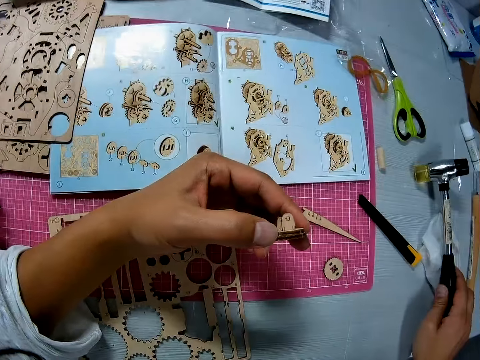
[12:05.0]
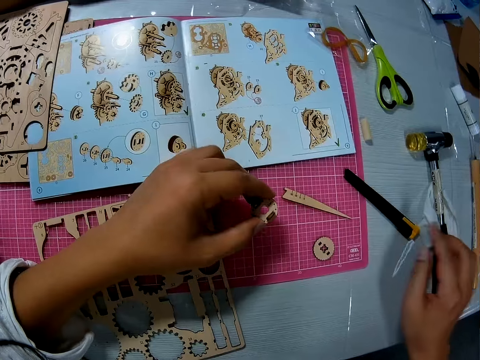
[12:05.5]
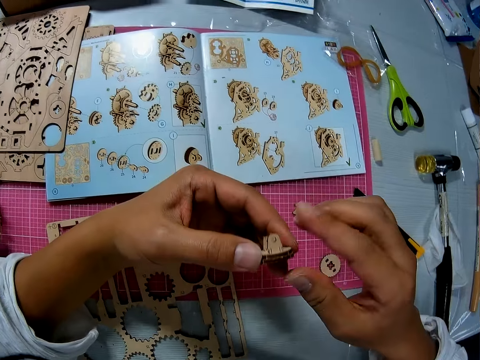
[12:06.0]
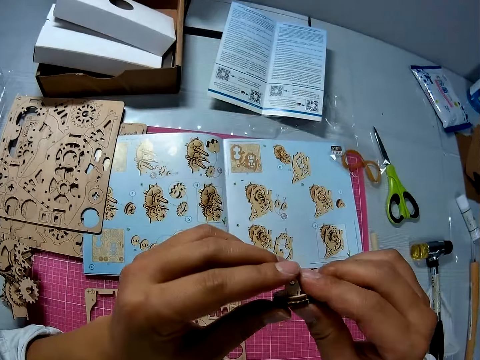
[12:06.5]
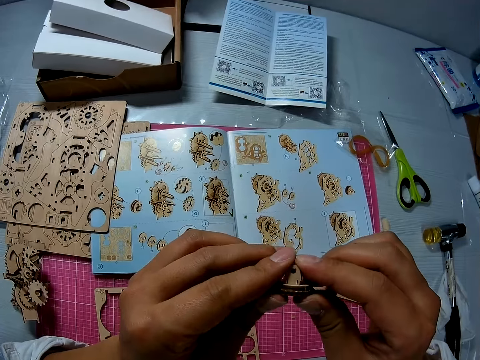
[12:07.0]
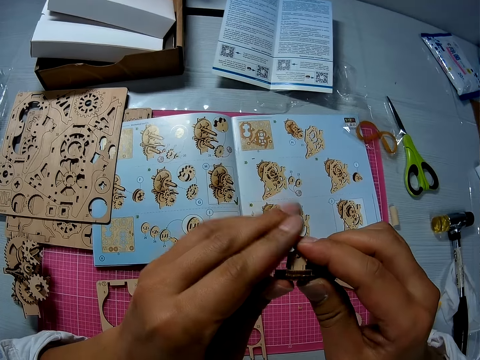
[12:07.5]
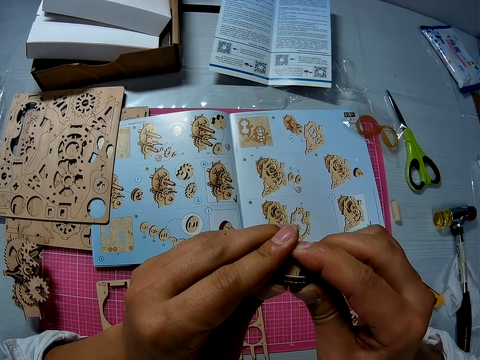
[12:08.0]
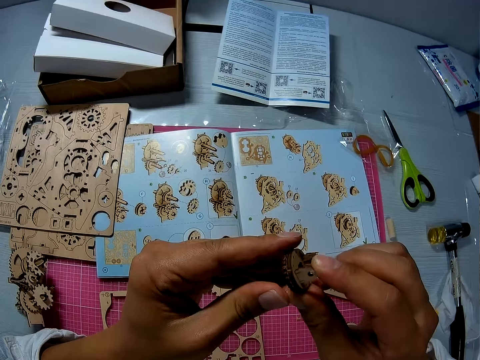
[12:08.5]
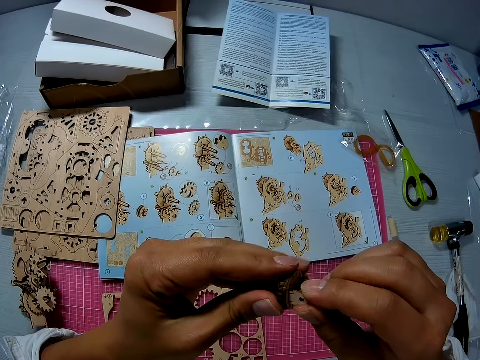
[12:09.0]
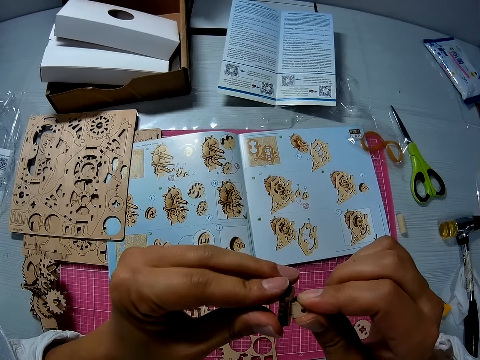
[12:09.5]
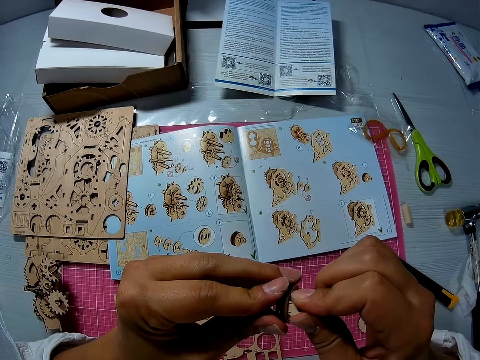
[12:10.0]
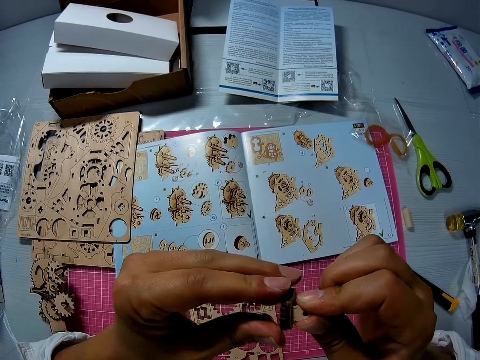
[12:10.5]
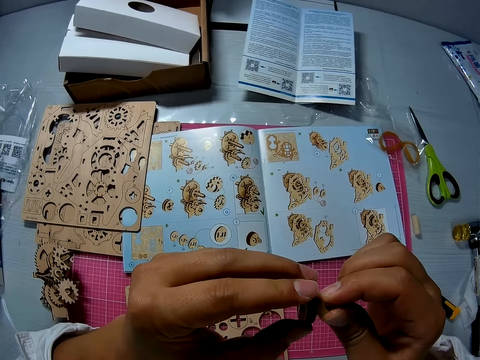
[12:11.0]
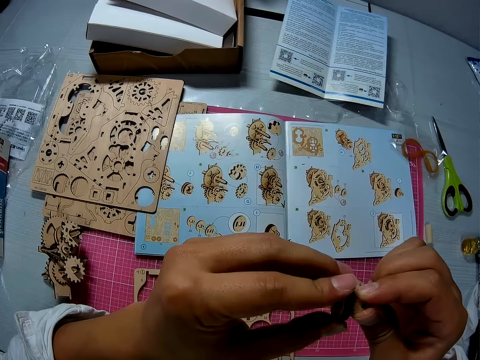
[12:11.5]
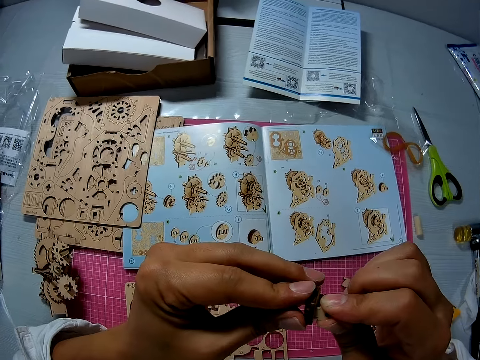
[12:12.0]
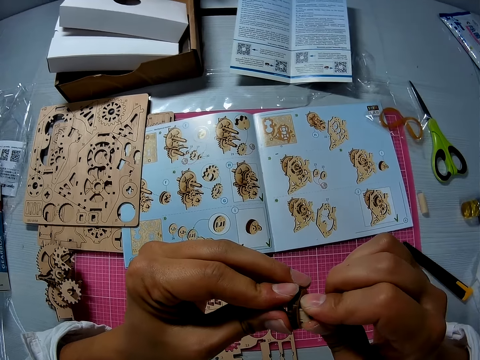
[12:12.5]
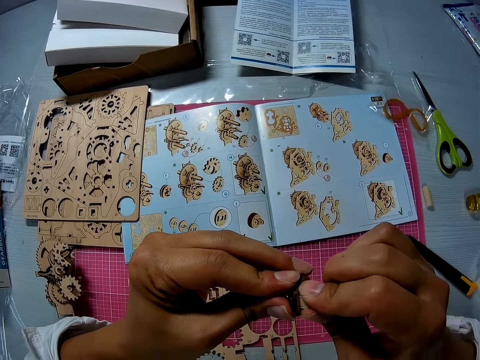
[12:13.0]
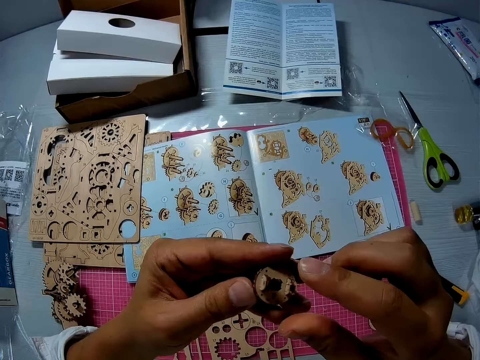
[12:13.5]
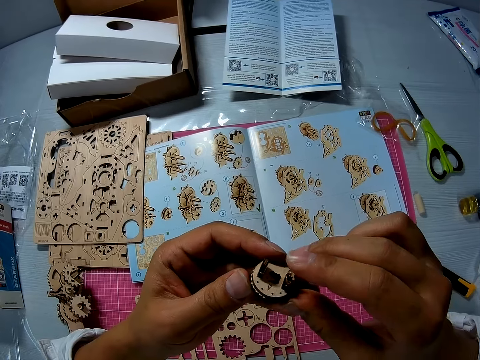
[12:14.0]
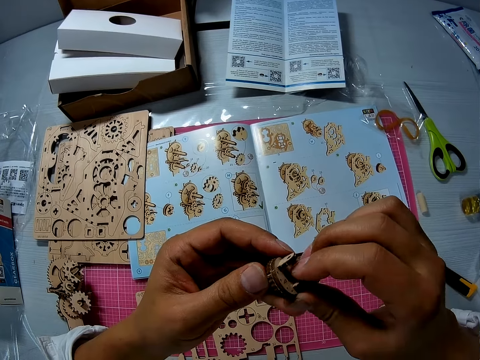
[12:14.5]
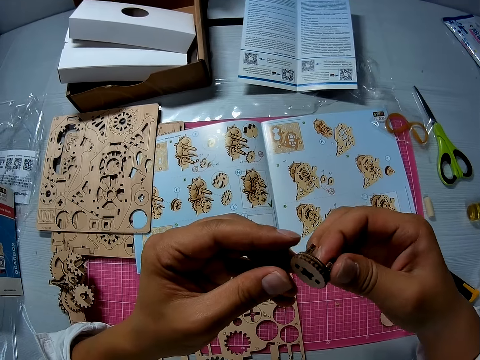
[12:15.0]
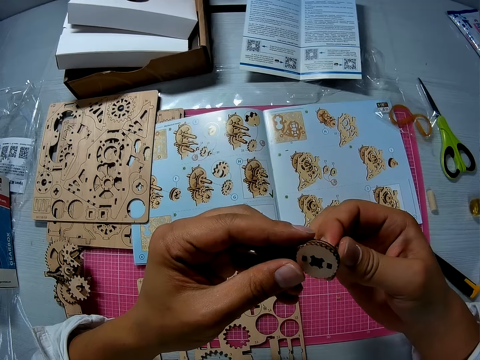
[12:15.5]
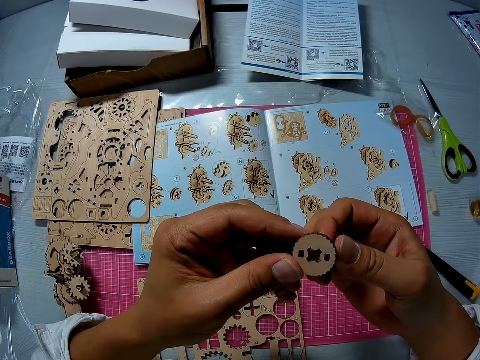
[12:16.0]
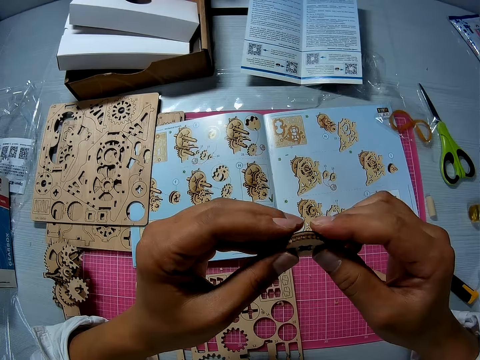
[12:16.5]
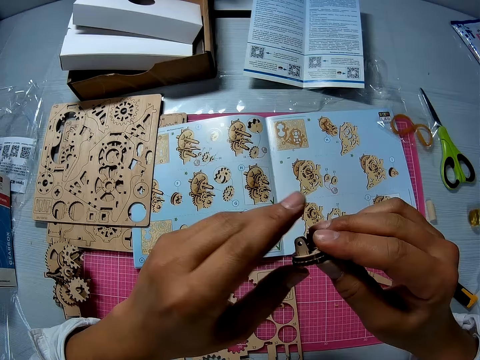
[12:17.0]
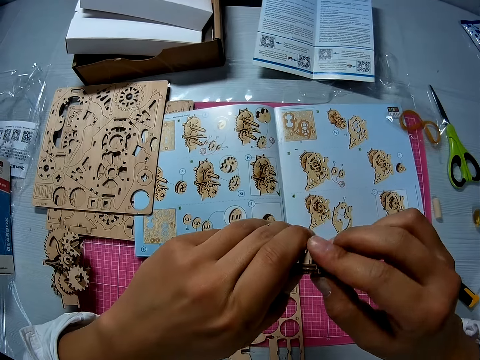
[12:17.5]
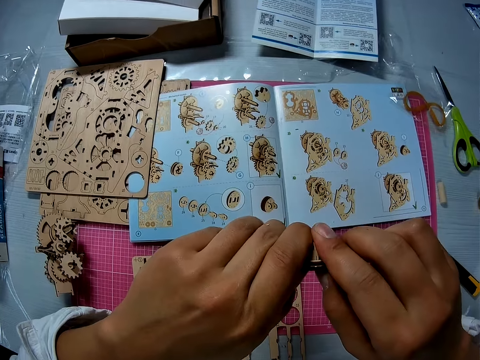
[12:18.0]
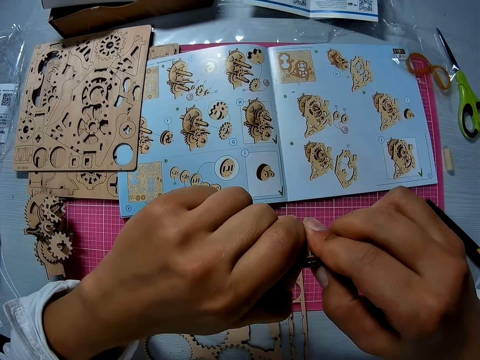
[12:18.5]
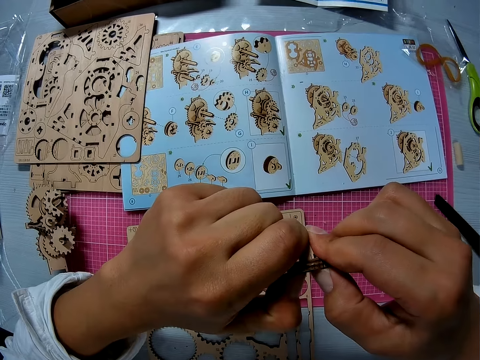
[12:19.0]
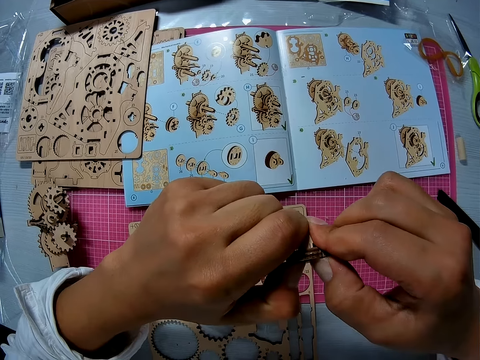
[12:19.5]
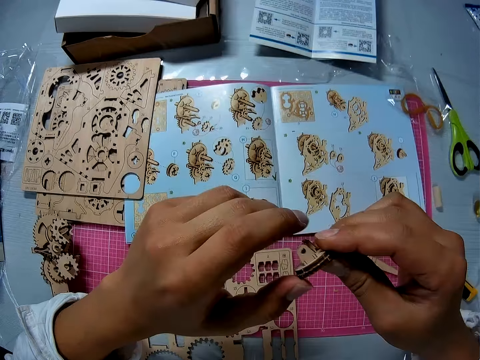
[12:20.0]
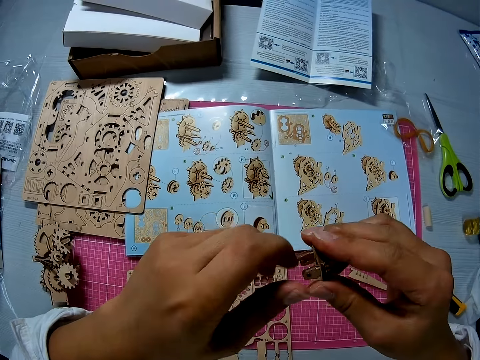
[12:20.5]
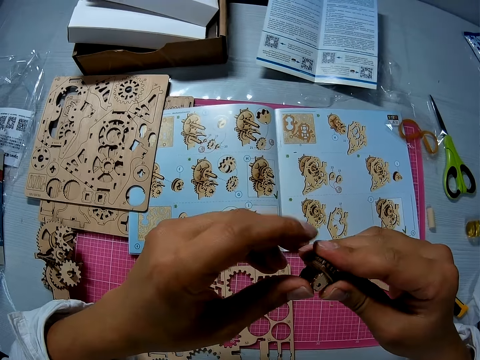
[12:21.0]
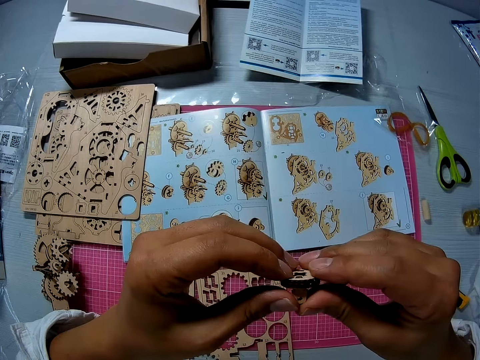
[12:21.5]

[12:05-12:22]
The camera wearer drops the hammer in his right hand on the table. He turns the wooden stem gear part. He works on the object in his left hand with both hands. He touches the wooden stem gear part and presses the wooden stem gear part. He examines the wooden stem gear part. He presses the wooden stem gear part.

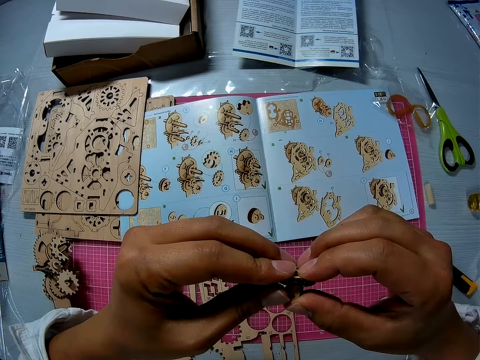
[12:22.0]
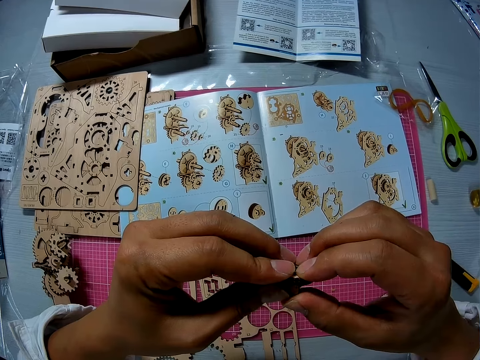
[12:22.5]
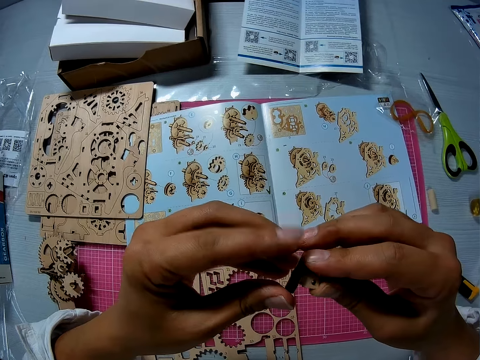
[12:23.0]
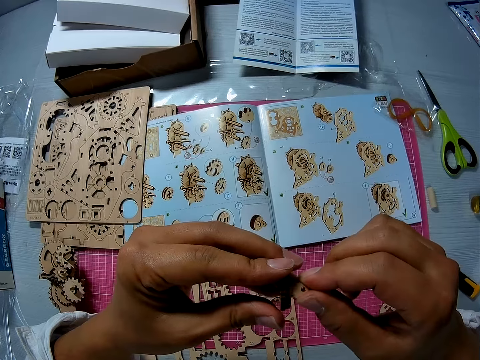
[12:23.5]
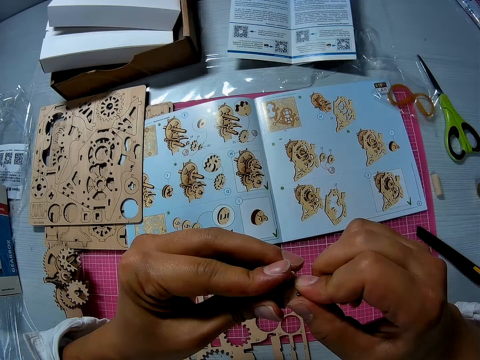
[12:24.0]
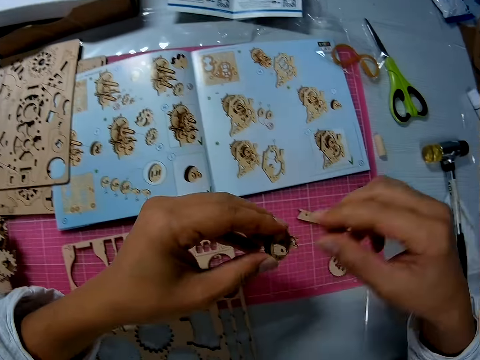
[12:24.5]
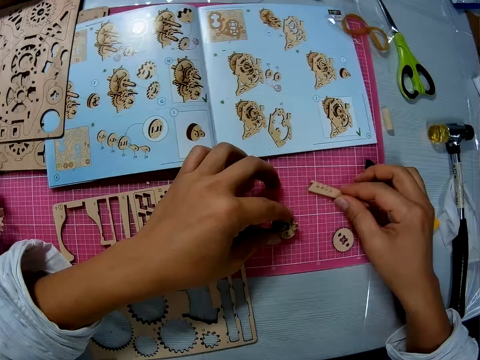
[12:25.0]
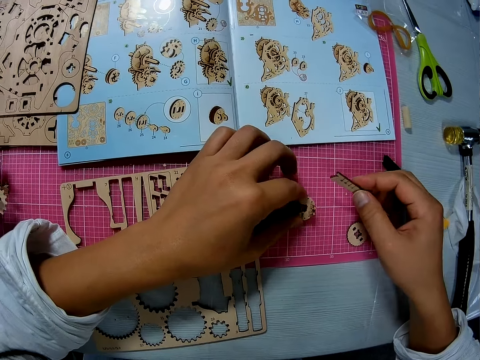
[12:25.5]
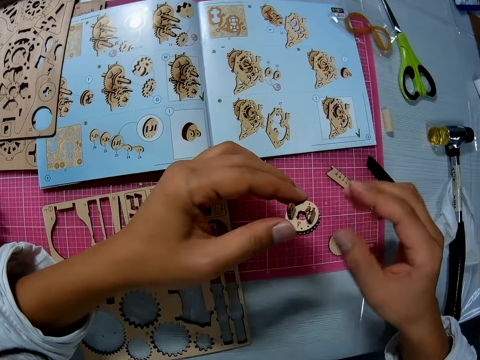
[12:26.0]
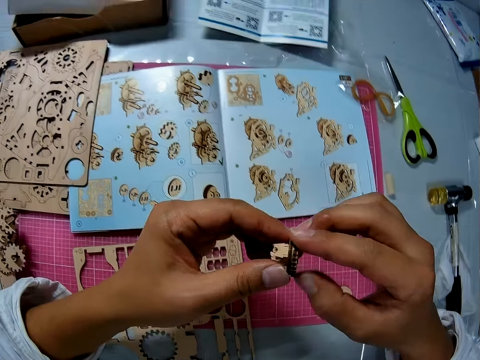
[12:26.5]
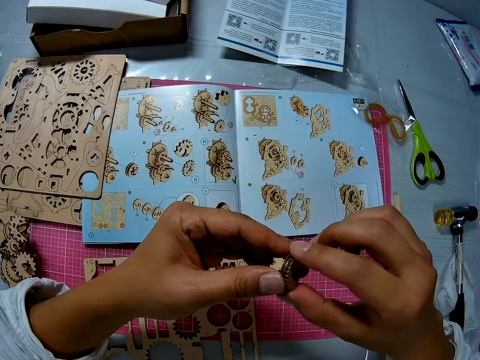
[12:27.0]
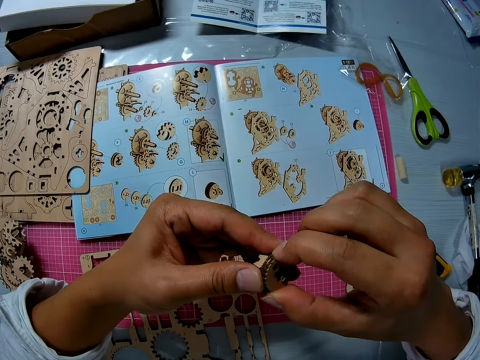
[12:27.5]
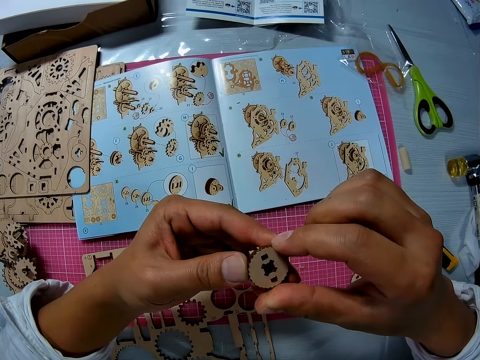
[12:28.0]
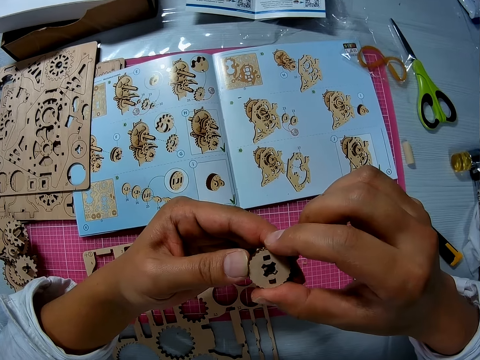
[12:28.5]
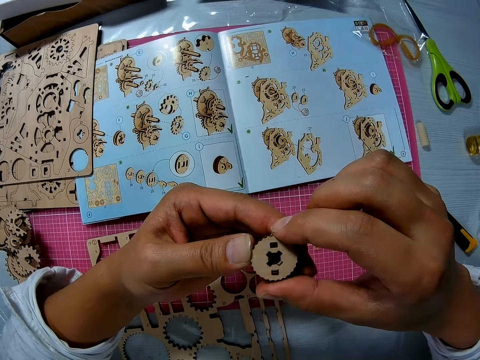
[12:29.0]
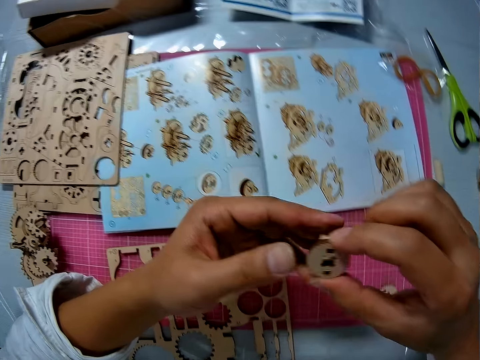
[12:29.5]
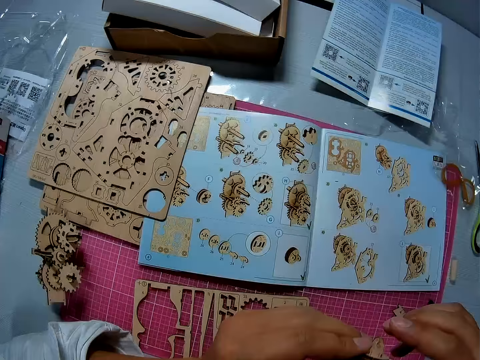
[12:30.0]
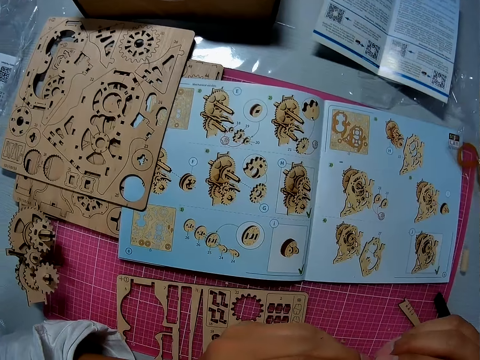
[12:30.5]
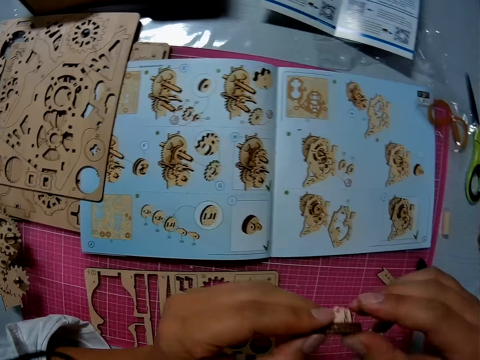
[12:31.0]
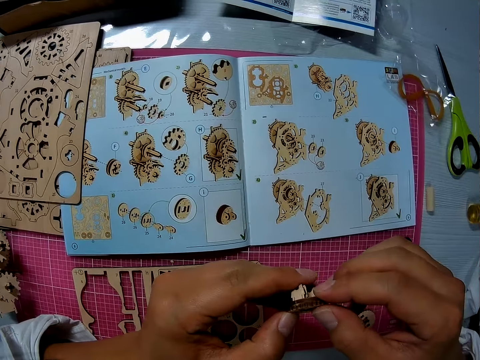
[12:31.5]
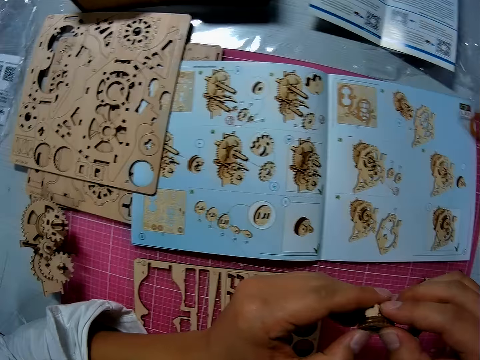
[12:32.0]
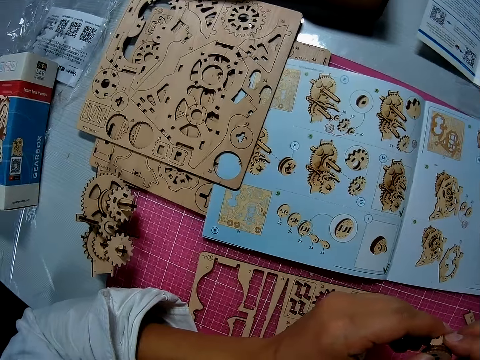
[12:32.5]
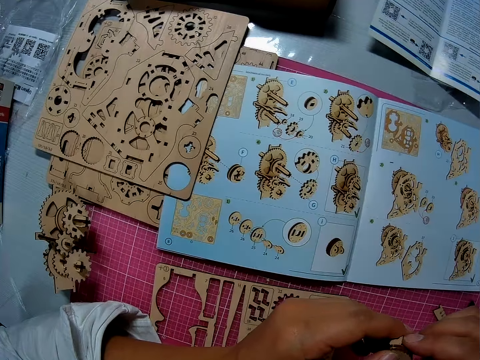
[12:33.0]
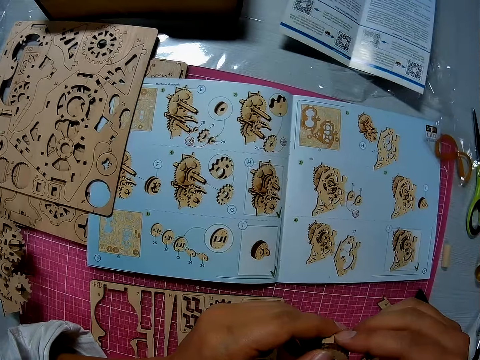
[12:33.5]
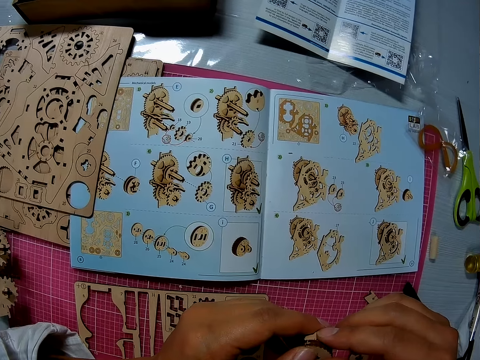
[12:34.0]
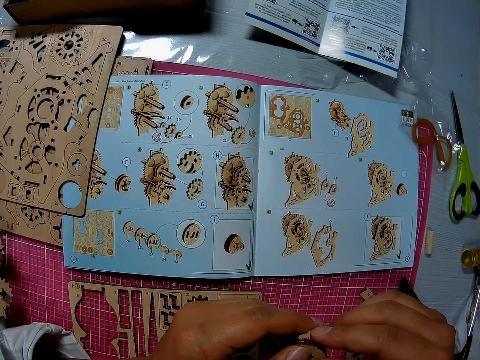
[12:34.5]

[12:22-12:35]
The camera wearer changes the position of an object on the table with his right hand. He puts the wooden stem gear part on the cutting mat. He picks up the wooden stem gear part. He lifts the wooden stem gear part. He works on the object in his left hand with both hands. He examines the wooden stem gear part. He looks at the manual.
